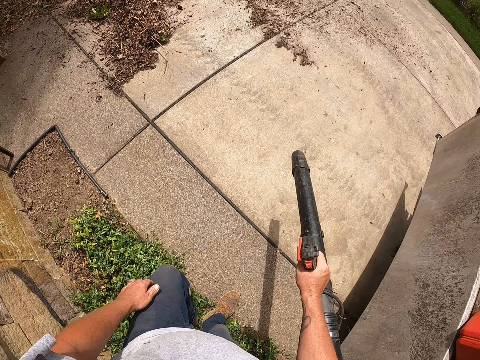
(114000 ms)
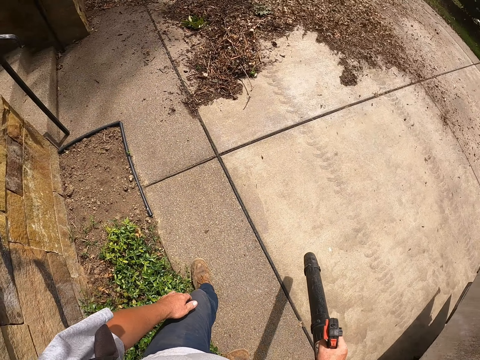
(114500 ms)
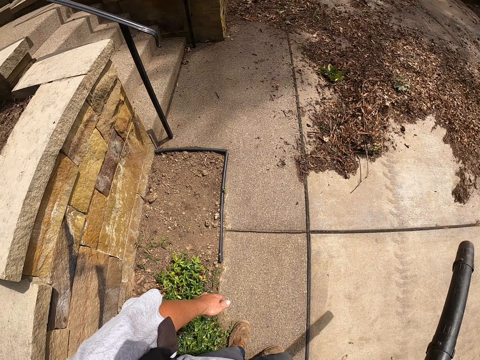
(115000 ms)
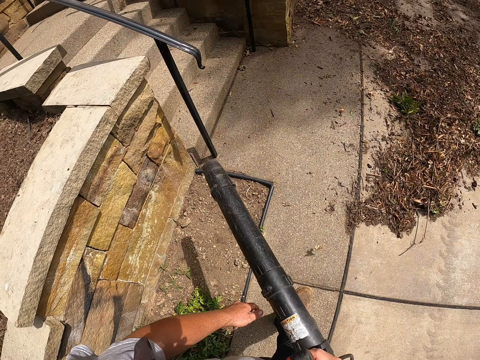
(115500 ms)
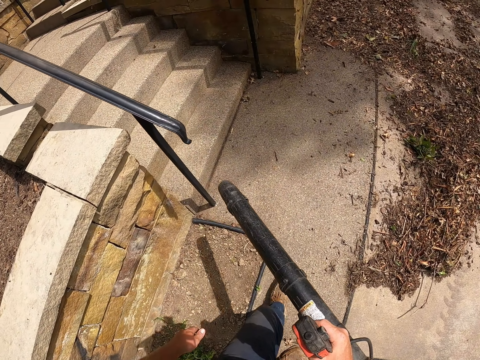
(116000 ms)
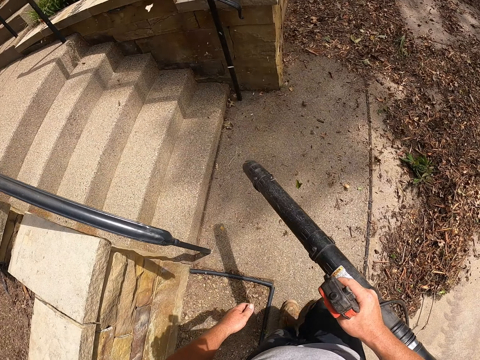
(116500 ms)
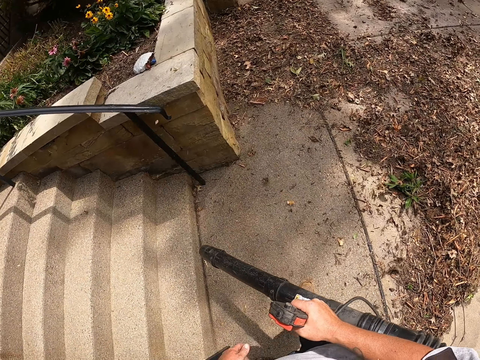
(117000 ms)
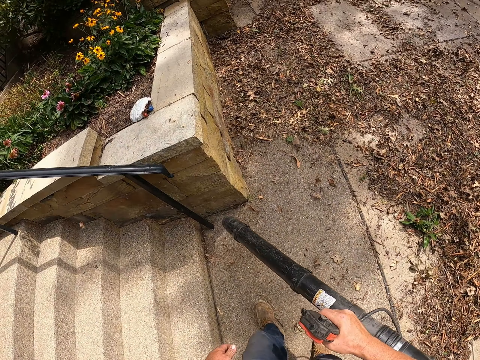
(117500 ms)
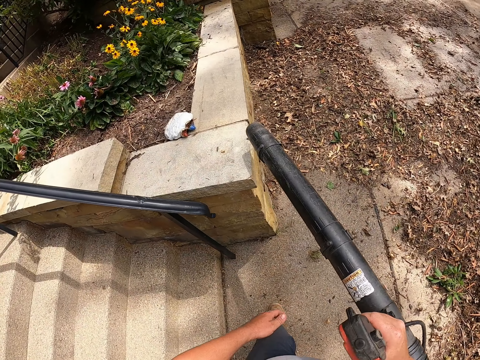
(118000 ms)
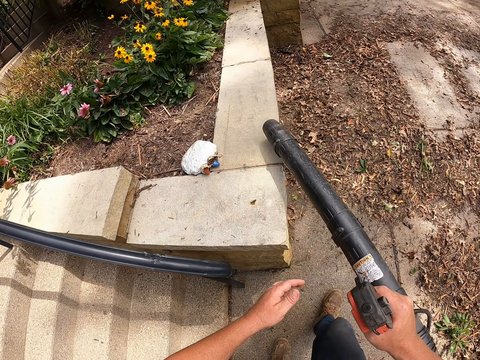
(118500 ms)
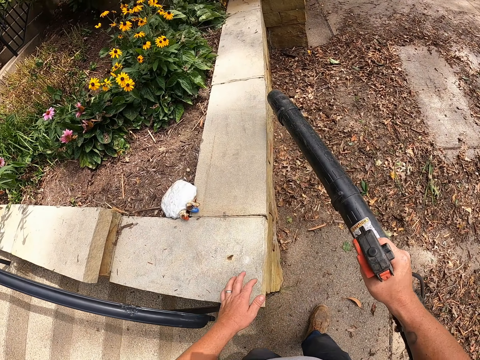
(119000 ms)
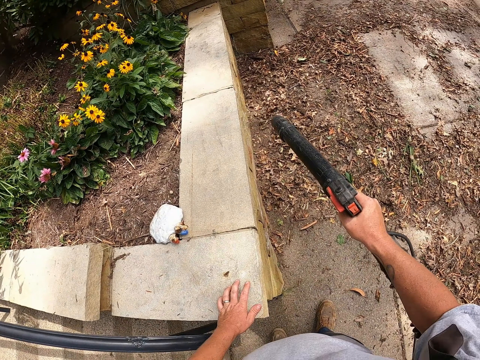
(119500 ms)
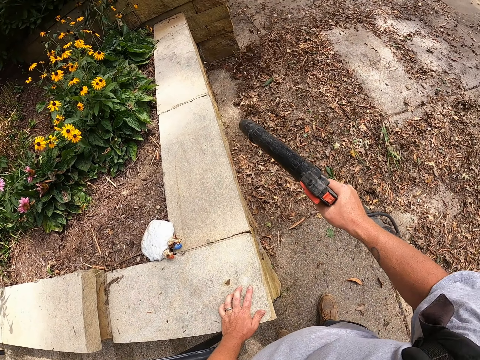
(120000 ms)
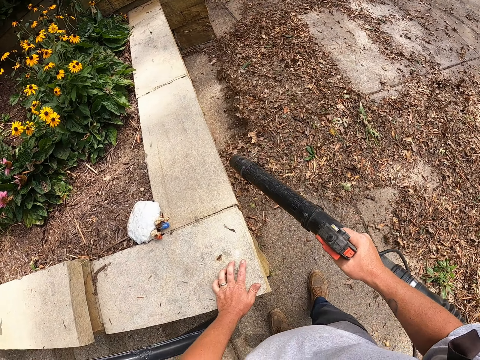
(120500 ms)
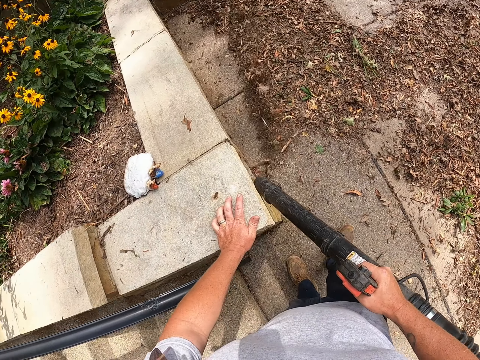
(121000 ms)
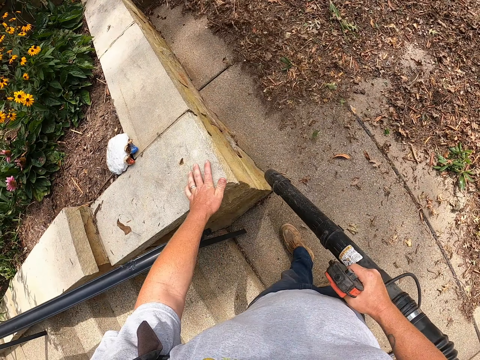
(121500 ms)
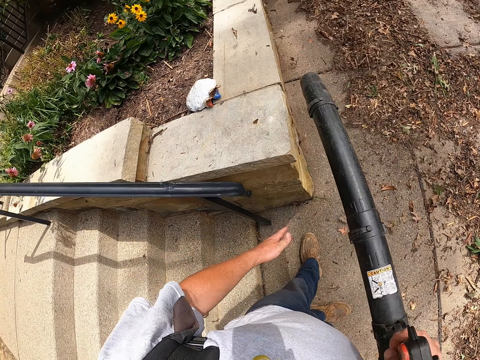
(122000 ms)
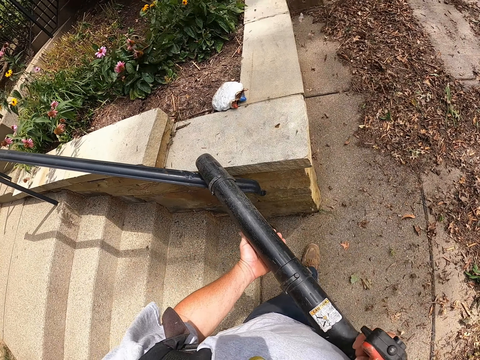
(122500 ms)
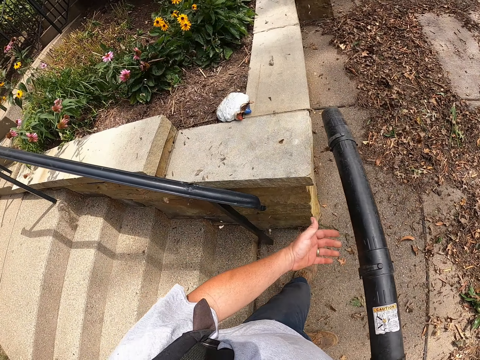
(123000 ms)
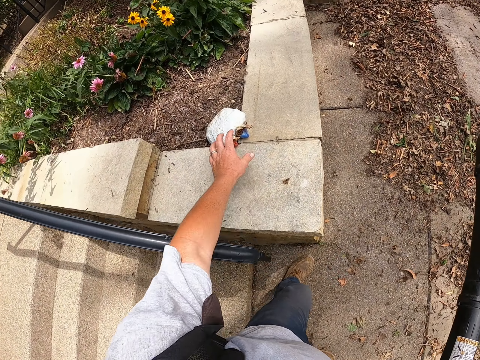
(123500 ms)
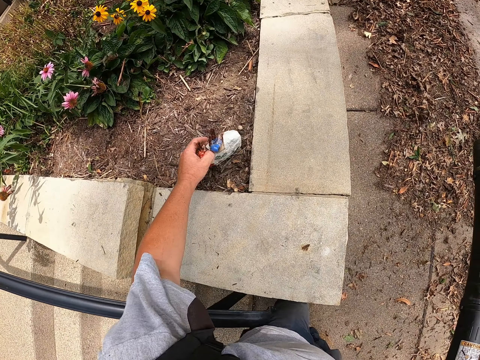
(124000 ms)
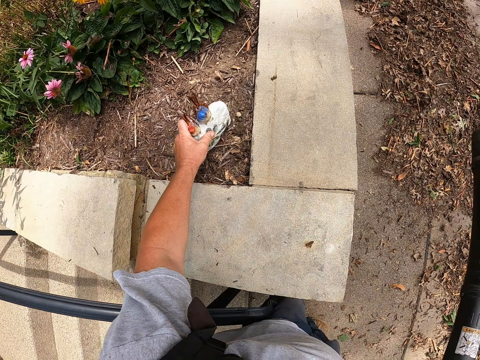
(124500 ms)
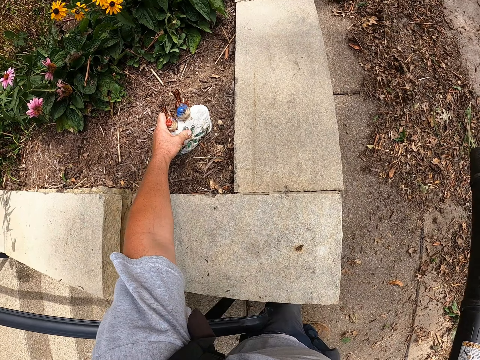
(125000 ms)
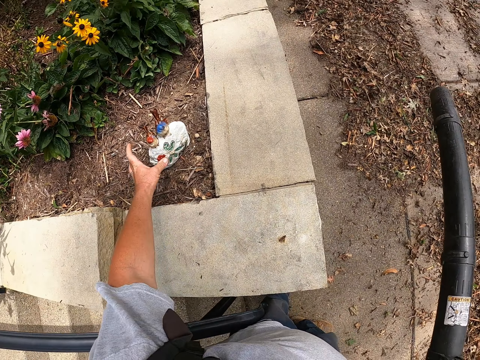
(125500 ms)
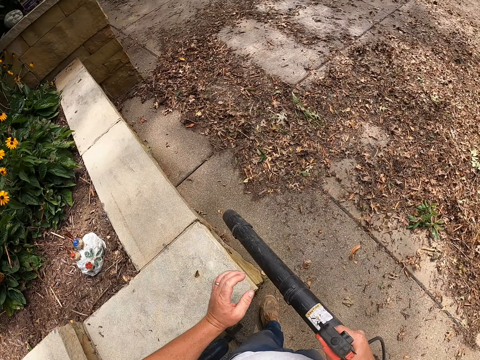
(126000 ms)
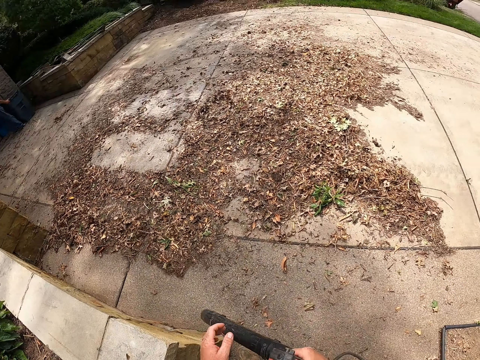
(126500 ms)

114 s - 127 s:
The camera wearer holds his left hand on the wall. He blows dirt on the flowerbed. He holds a leaf blower with the left hand. He holds on an art rock. He places something upright on the soil.

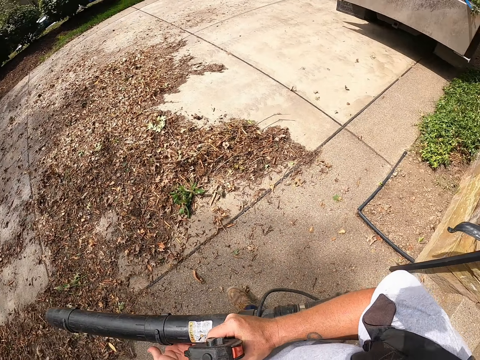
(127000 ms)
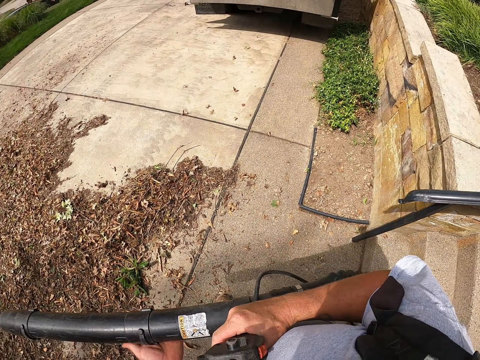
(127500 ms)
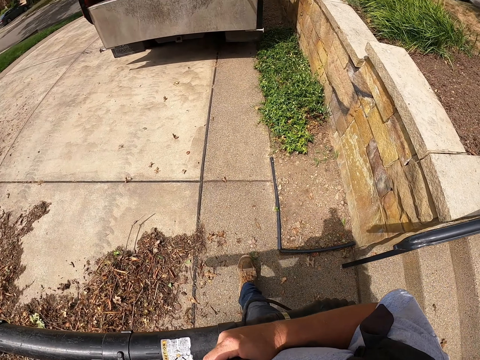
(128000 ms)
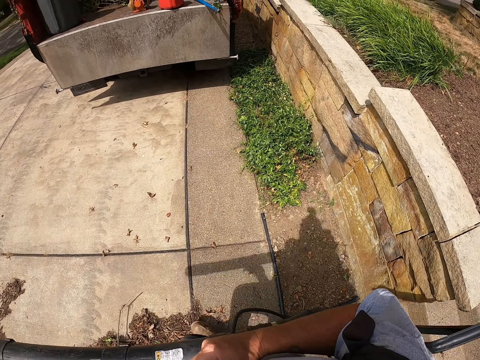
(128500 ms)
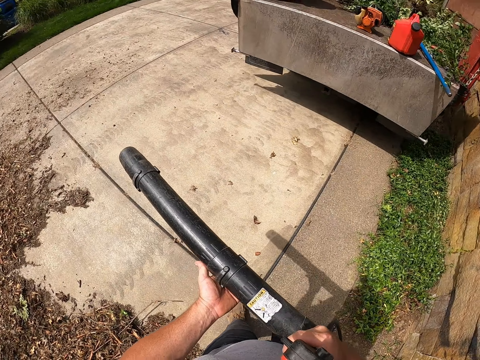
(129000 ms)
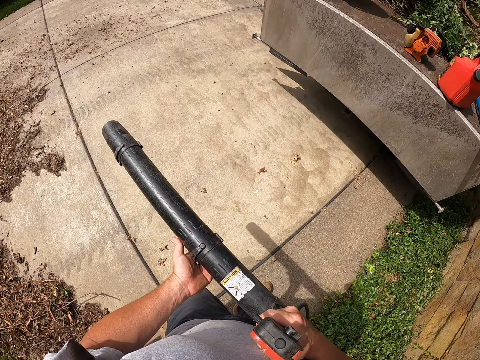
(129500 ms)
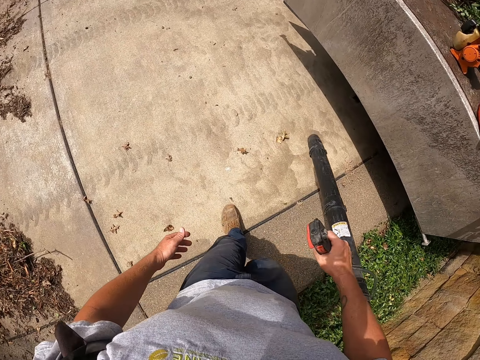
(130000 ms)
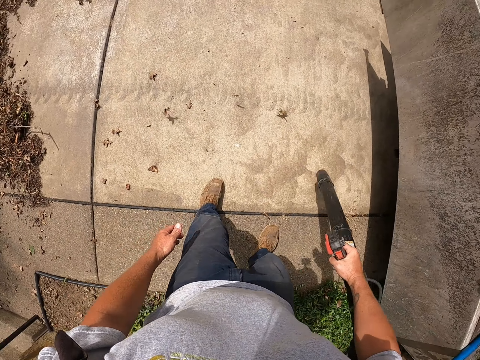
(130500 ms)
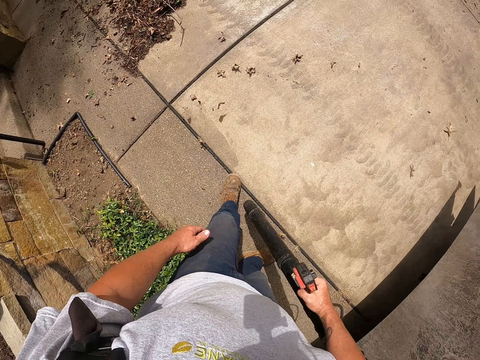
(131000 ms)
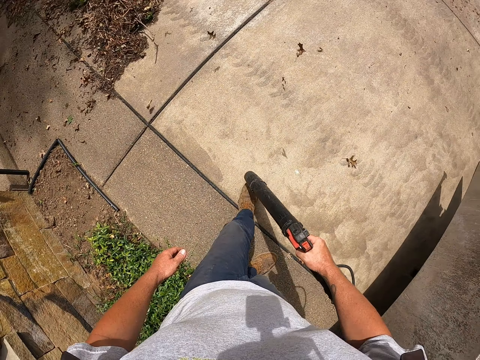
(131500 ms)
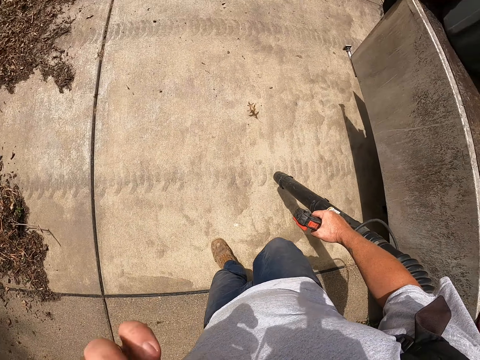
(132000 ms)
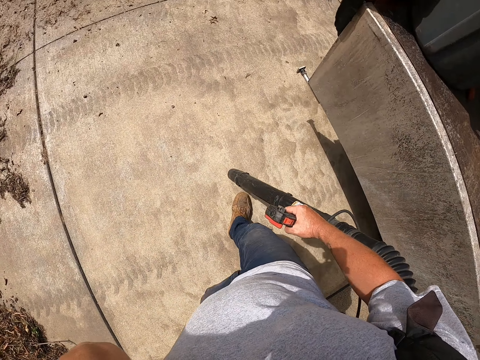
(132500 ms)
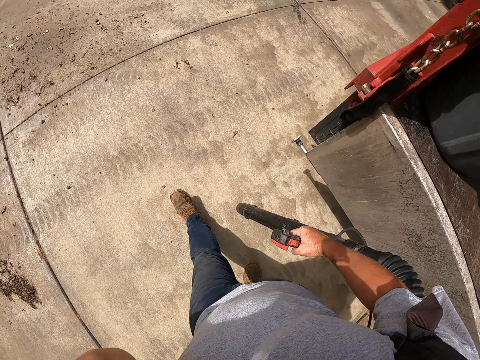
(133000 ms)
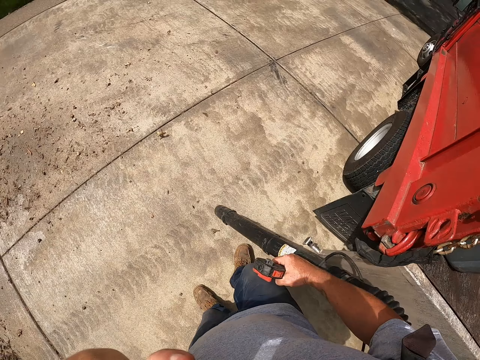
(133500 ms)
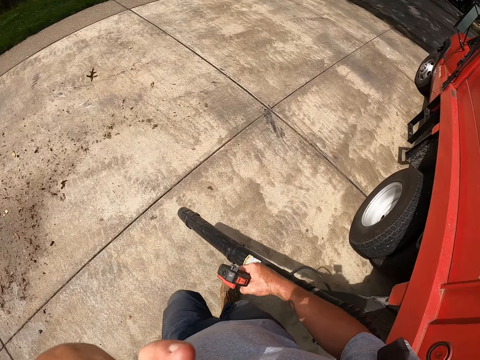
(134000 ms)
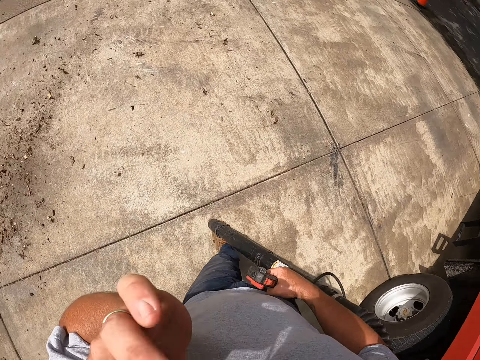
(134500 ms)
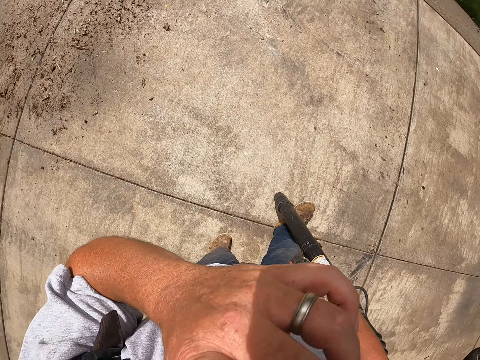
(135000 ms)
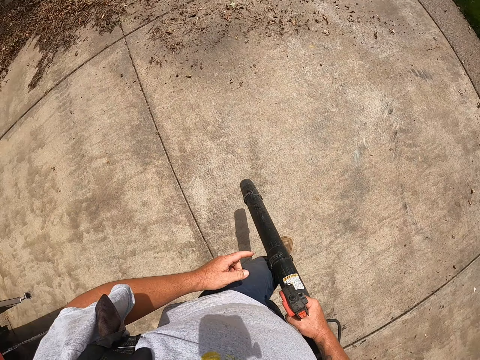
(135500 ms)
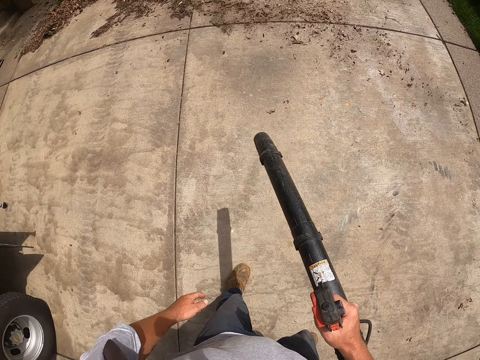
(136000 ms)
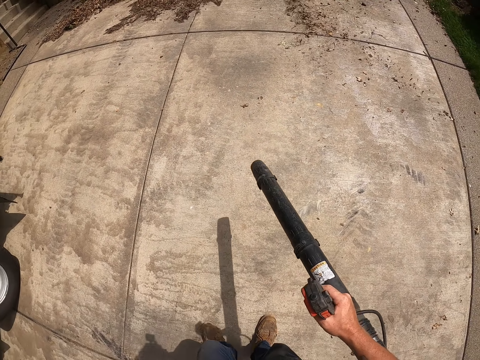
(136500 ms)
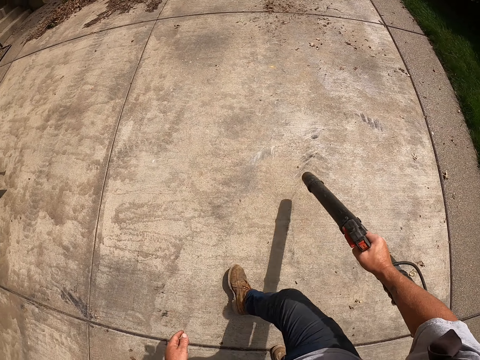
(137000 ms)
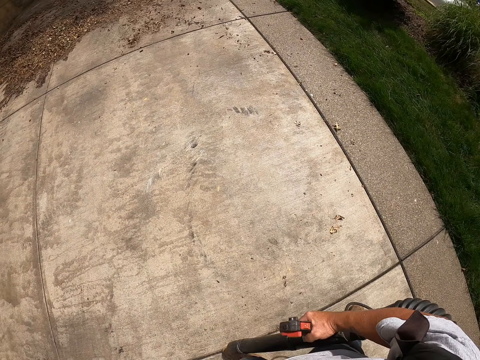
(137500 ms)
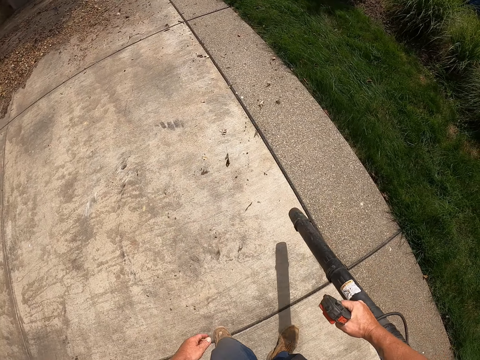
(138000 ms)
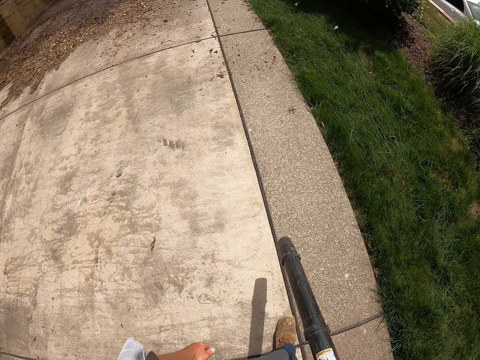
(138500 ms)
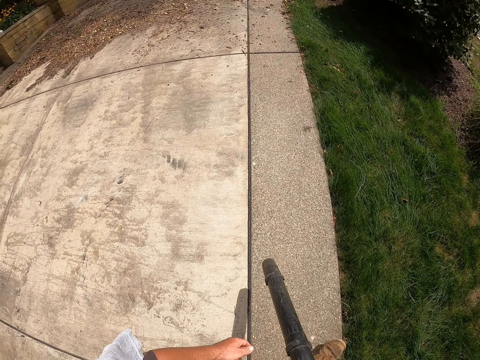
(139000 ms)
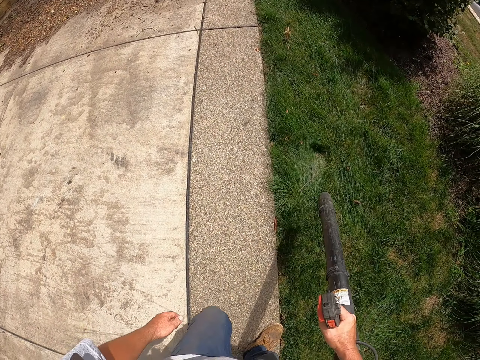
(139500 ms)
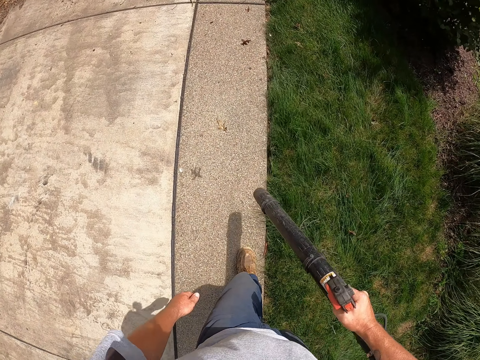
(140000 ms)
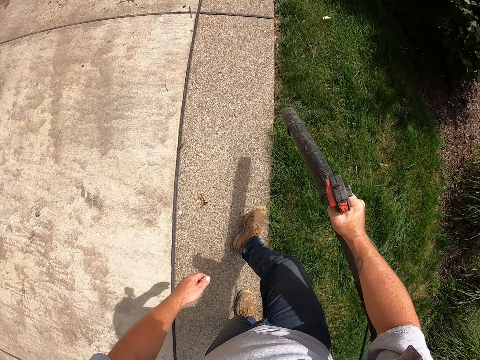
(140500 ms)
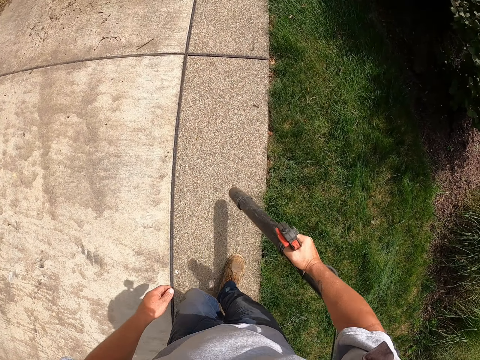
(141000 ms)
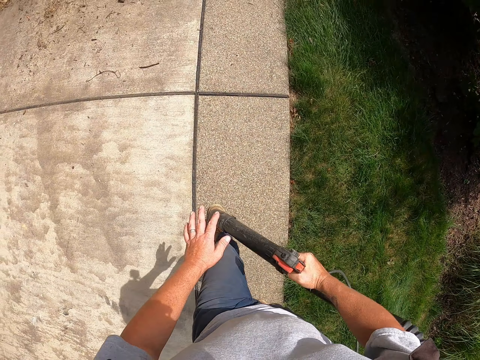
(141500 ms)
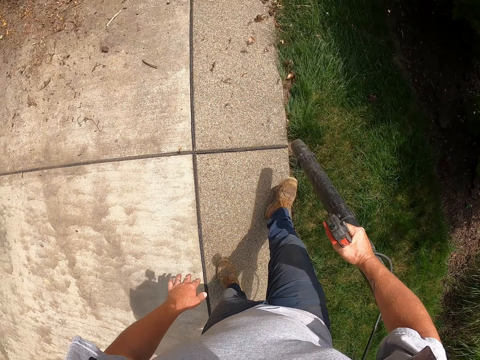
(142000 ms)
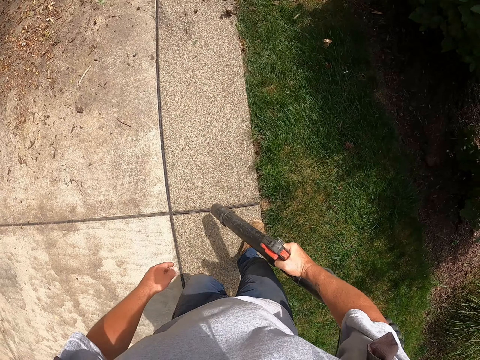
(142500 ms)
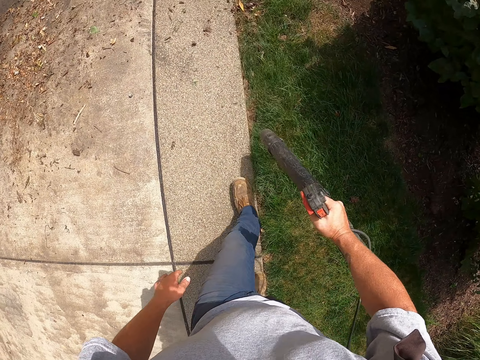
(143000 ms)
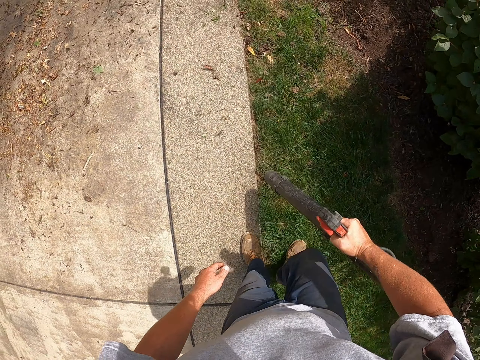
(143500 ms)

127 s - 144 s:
The camera wearer walks around the compound. He holds the leaf blower with both hands. He blows dirt on the ground. He walks around the compound. He blows dirt on the ground. He lifts his hand up. He blows dirt on the grass field.
